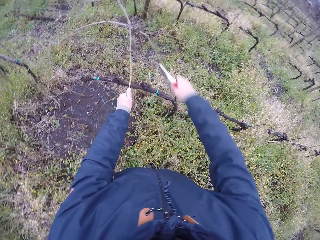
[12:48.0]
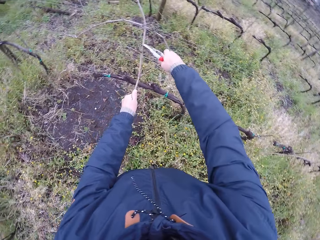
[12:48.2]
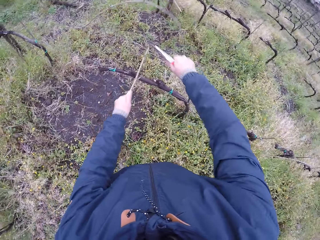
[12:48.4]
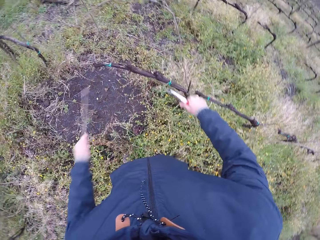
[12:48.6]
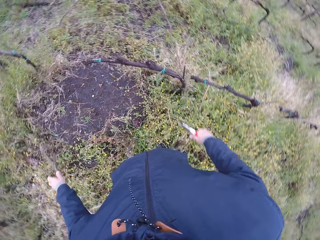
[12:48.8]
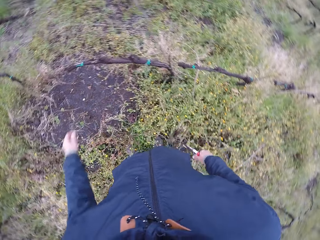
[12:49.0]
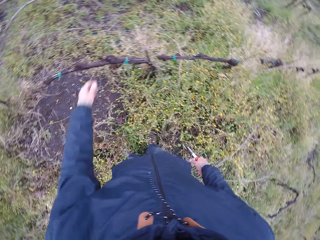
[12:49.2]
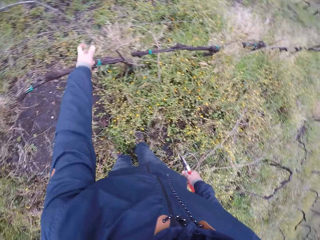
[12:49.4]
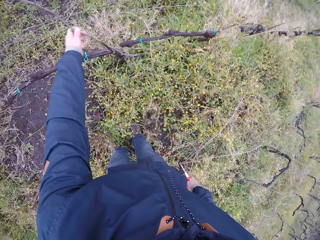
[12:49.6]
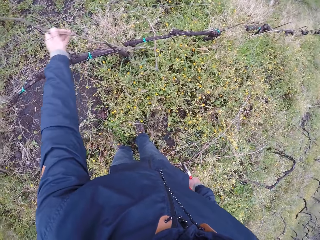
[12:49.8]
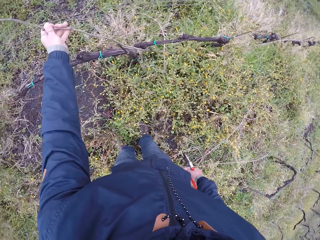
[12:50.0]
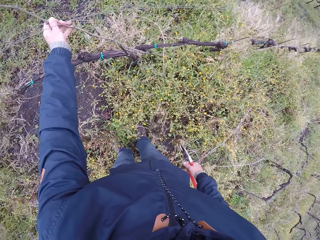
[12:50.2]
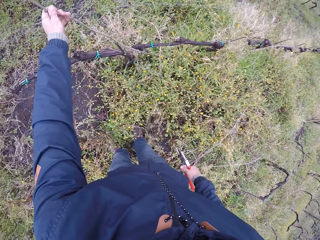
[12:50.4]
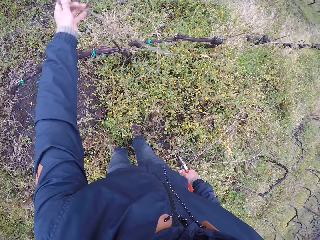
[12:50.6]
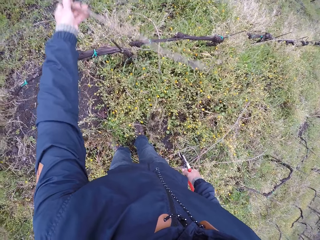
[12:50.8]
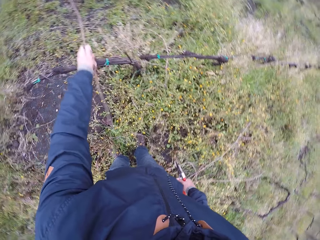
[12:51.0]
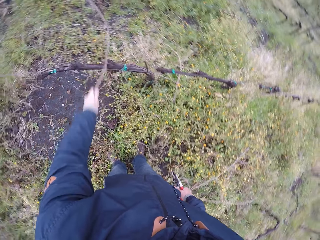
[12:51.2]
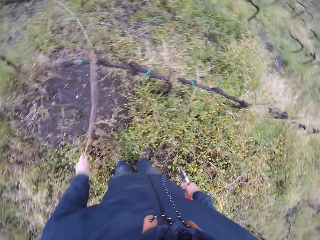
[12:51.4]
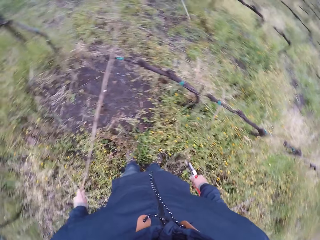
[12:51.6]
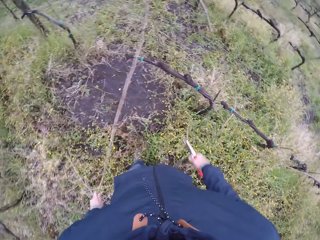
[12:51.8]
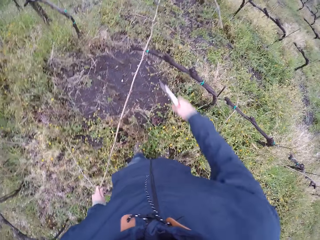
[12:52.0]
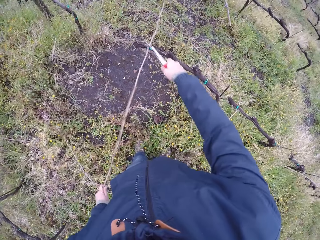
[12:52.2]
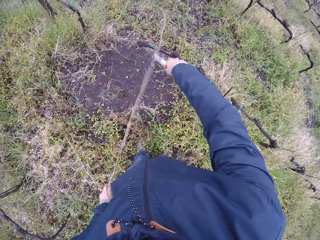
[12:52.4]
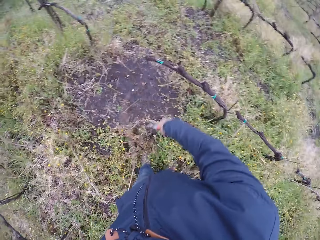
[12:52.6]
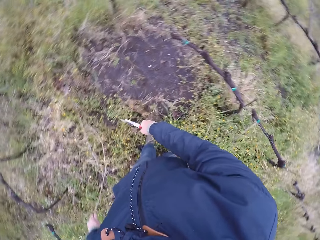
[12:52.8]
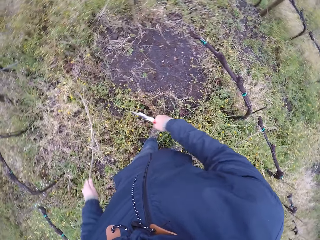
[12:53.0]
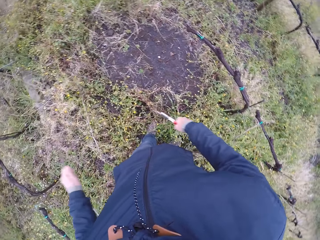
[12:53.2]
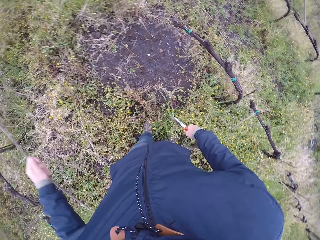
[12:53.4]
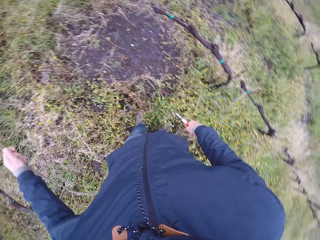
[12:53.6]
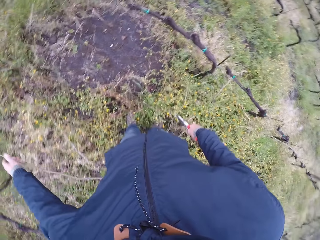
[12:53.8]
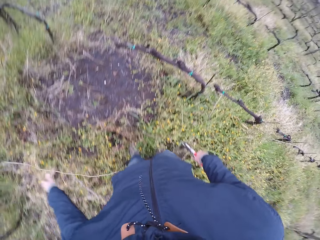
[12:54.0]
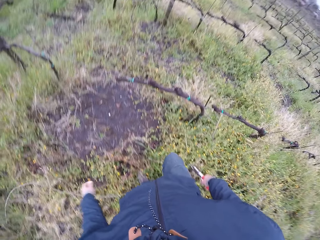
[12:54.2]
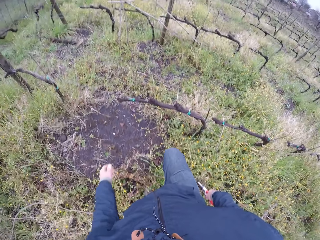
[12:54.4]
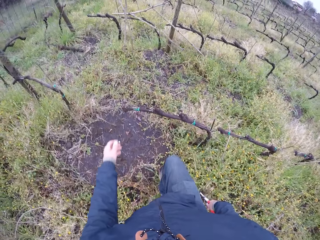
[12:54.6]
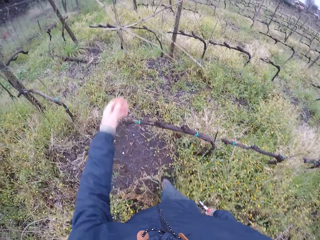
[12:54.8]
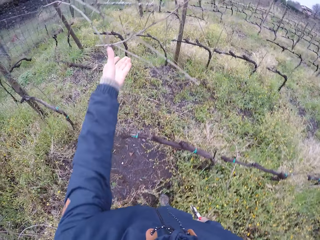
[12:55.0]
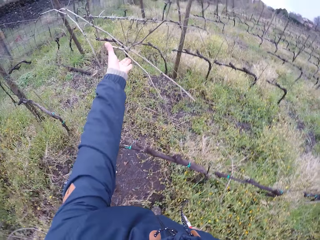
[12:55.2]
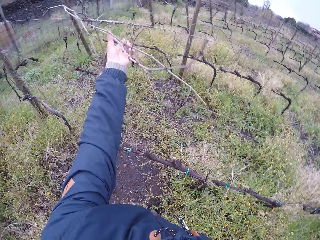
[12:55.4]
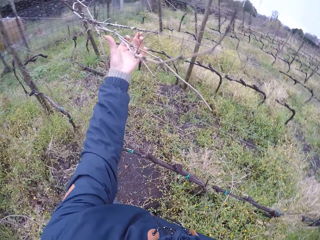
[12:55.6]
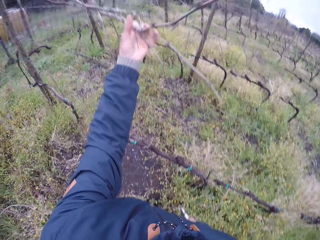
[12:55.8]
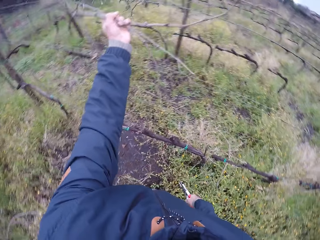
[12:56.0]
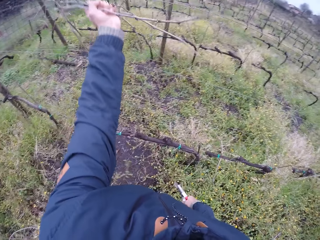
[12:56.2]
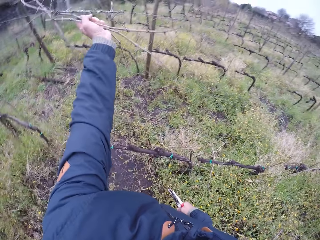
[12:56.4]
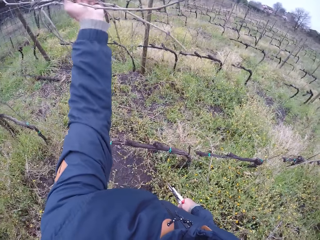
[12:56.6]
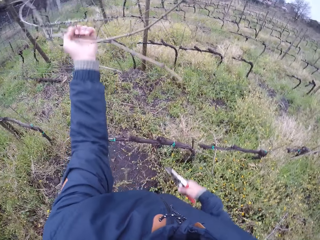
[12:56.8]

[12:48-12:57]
The camera wearer clips the twig with the pruner in his right hand. He drops the twig in his left hand on the ground. He pulls a twig from the mesh wire with his left hand. He clips the twig with the pruner in his right hand. He drops the twig in his left hand on the ground. He pulls a twig with his left hand.

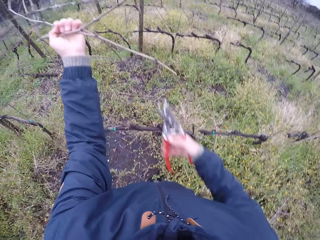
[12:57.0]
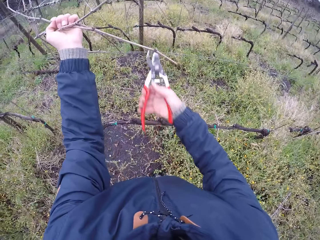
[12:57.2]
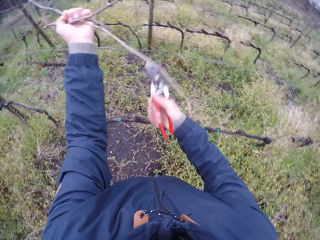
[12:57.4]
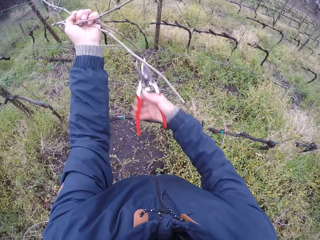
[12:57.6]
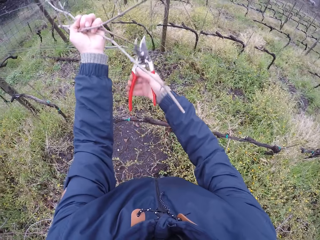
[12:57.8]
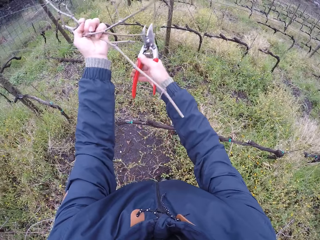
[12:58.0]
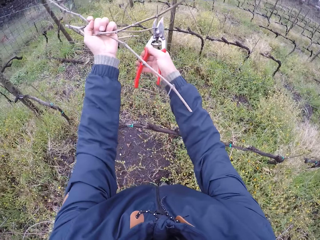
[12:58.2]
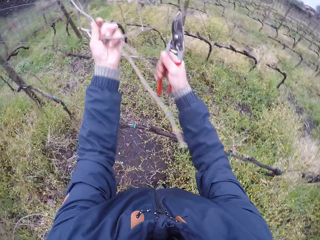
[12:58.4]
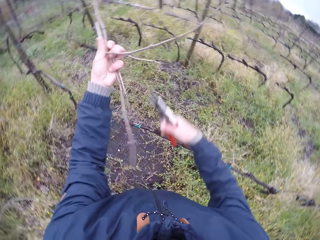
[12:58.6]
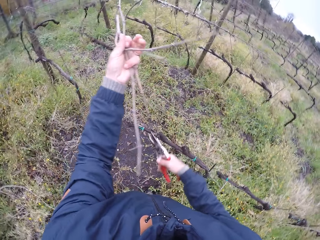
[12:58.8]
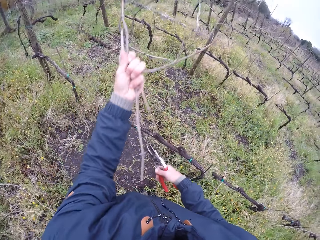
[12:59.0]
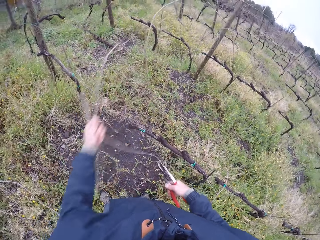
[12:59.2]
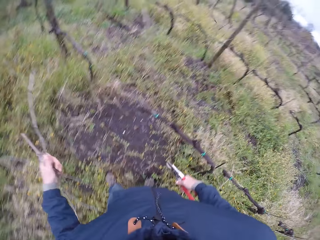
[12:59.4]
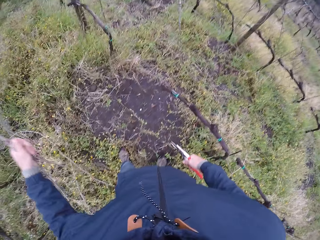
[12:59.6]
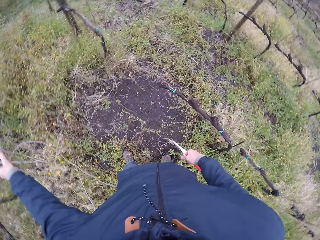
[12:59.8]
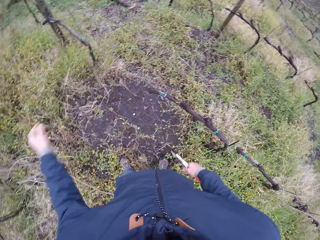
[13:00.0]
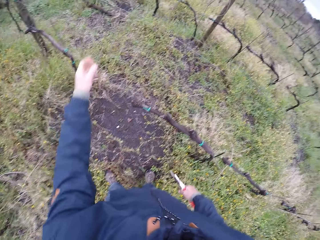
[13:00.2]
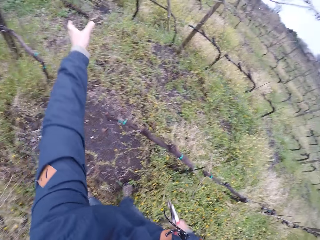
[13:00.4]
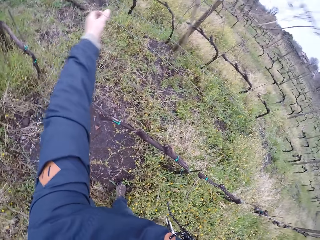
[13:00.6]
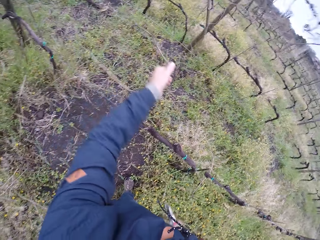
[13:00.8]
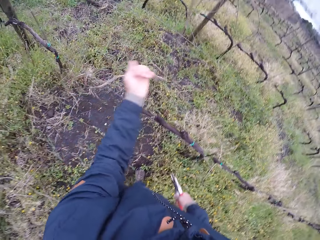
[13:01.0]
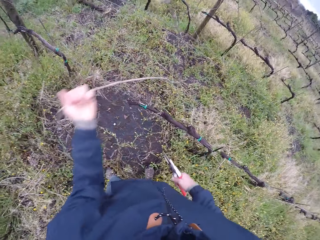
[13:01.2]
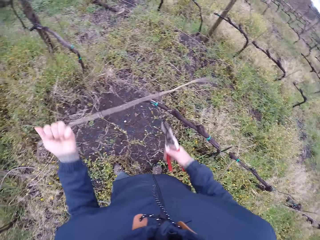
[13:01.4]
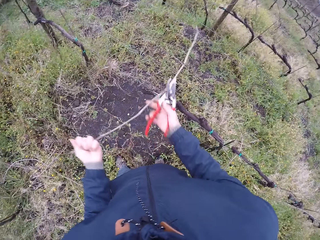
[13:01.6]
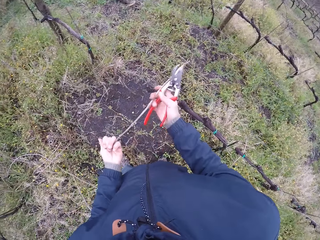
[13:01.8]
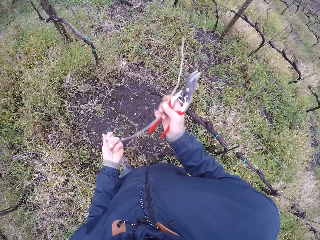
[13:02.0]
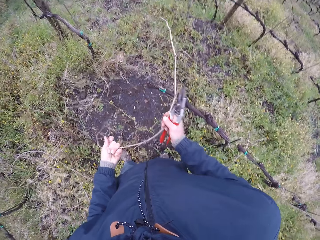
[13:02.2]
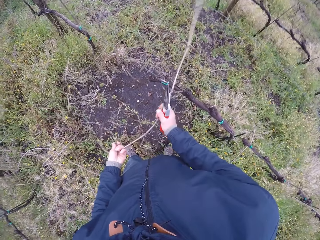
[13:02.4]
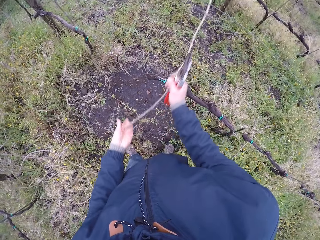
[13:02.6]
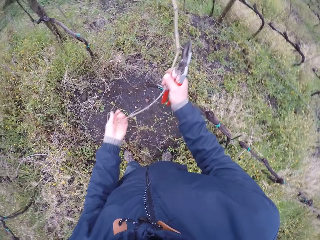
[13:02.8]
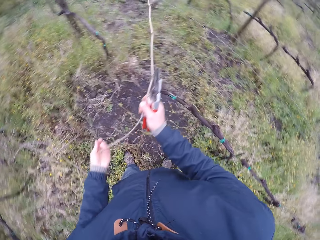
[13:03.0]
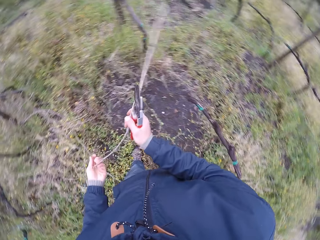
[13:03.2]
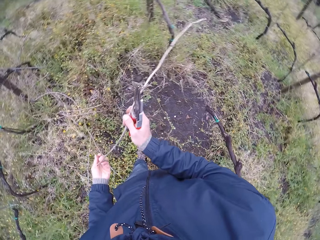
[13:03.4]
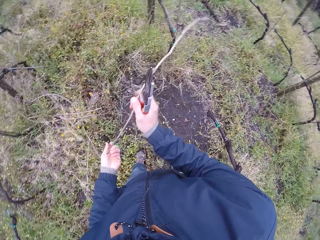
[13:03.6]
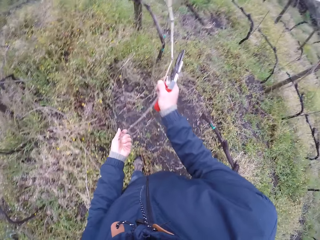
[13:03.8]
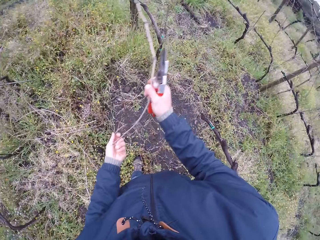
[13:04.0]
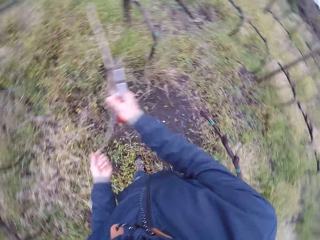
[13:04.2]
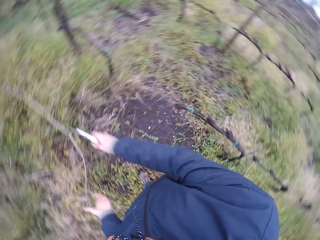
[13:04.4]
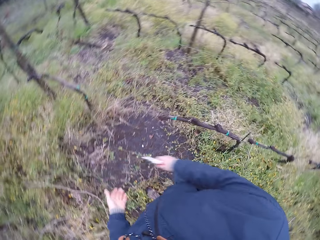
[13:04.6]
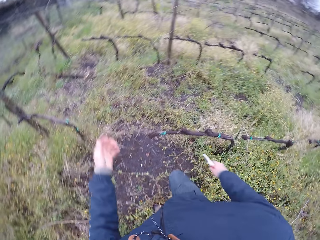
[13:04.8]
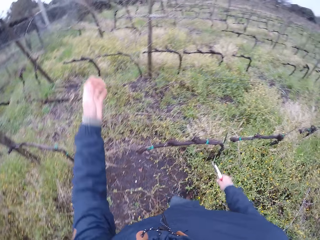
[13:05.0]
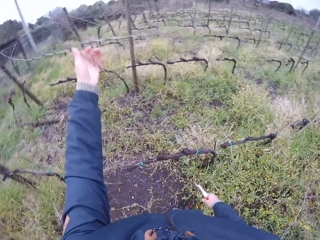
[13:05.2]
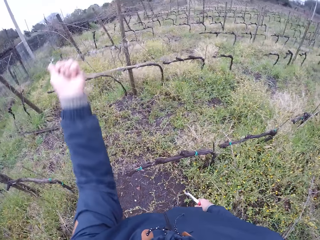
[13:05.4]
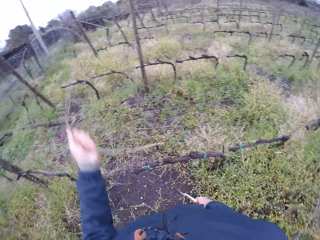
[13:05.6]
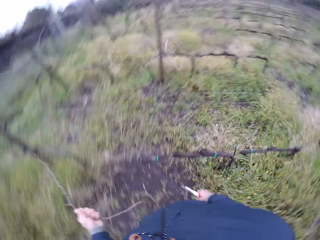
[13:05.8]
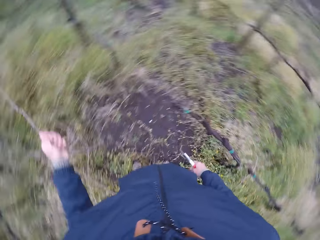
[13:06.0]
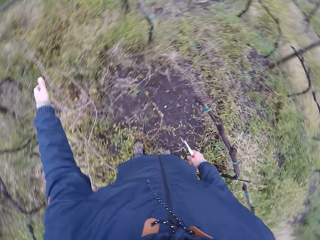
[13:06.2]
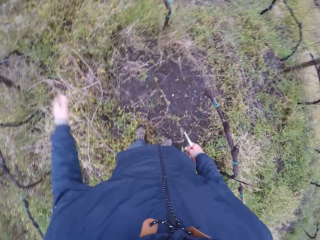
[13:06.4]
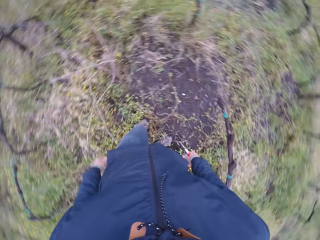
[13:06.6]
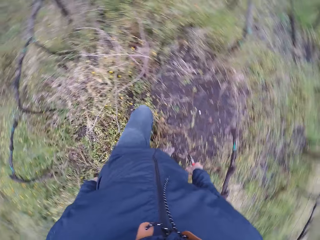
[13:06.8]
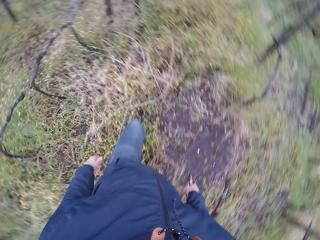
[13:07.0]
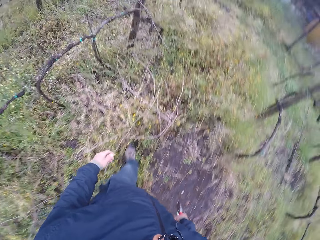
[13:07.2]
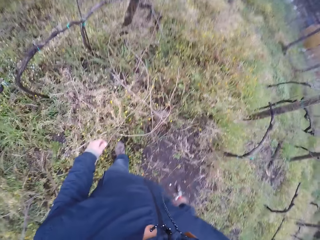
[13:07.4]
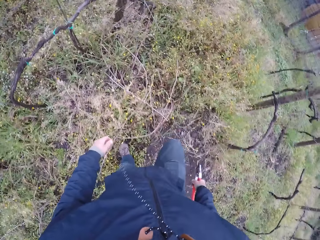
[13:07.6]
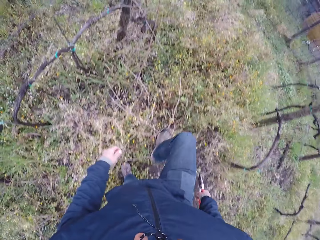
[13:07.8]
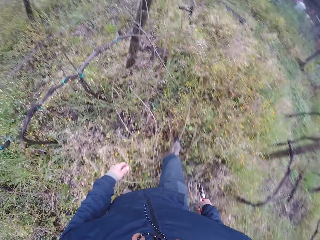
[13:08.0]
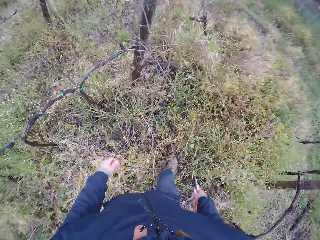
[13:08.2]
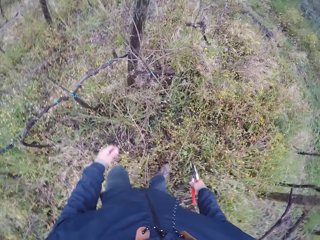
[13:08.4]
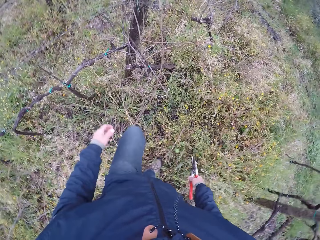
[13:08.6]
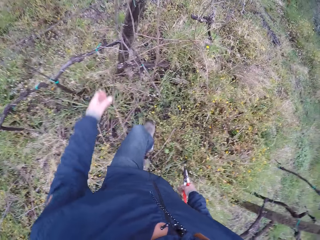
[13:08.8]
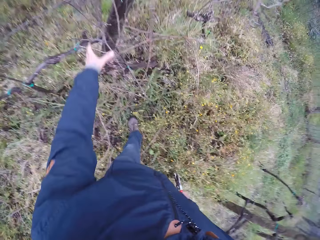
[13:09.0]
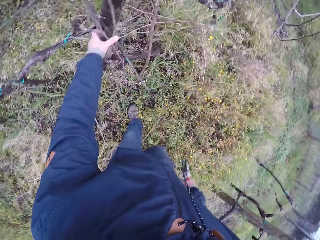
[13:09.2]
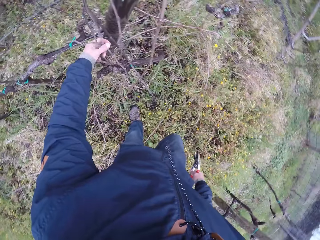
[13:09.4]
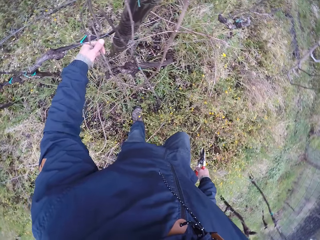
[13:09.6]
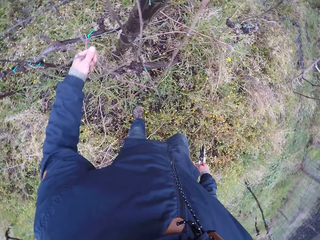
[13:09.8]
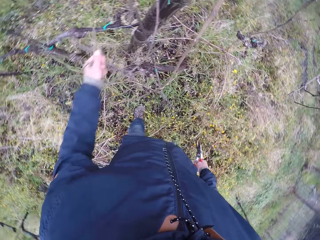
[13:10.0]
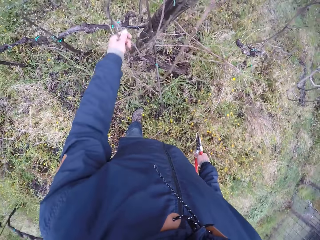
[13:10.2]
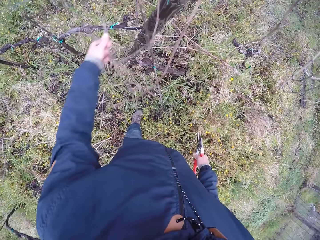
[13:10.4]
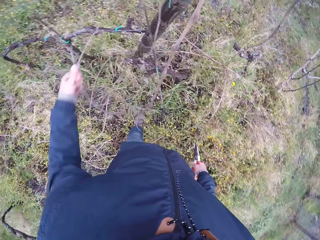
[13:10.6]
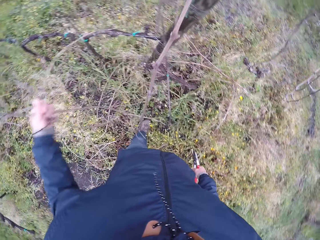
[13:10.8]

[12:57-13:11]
The camera wearer clips the twig with the pruner in his right hand. He clips the twig again. He drops the twig in his left hand on the ground. He pulls a twig from the mesh wire with his left hand. He pulls the twig with both hands. He drops the twig in his hands on the ground. He pulls a twig with his left hand. He drops the twig in his left hand. He looks around. He pulls a twig with his left hand.
